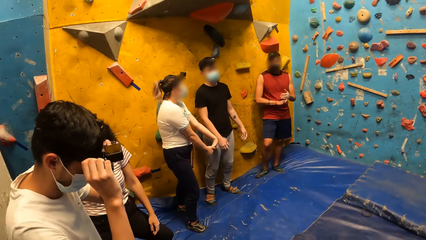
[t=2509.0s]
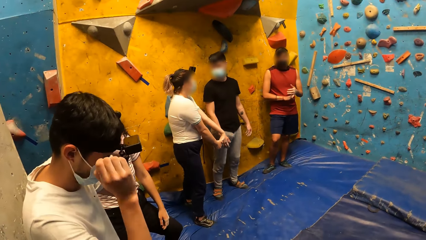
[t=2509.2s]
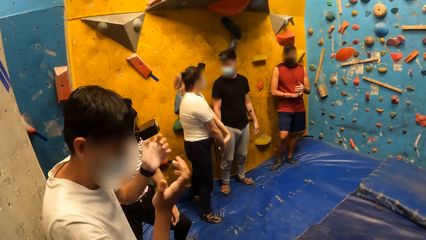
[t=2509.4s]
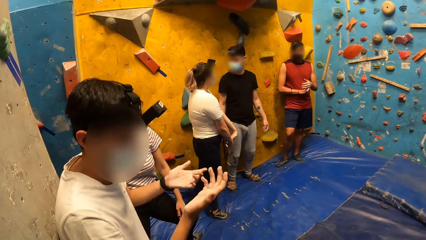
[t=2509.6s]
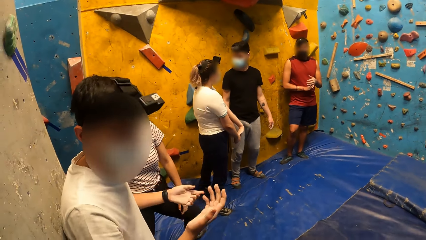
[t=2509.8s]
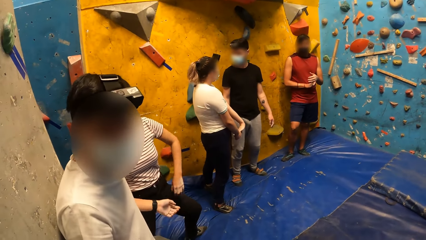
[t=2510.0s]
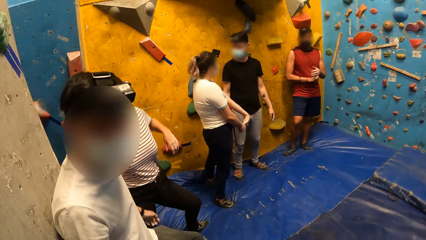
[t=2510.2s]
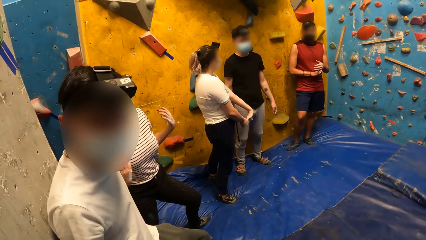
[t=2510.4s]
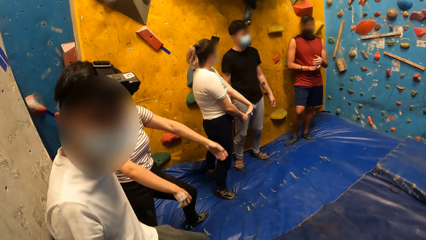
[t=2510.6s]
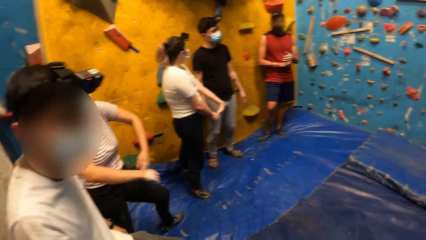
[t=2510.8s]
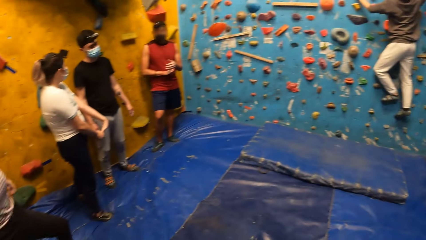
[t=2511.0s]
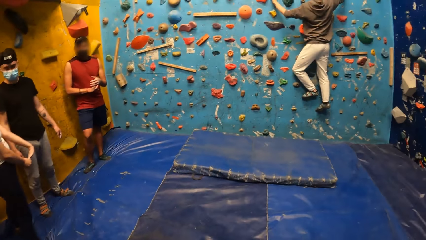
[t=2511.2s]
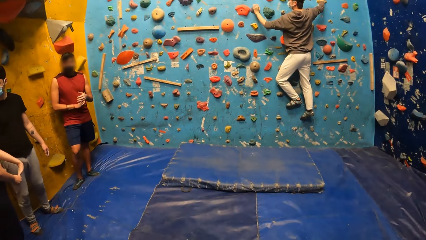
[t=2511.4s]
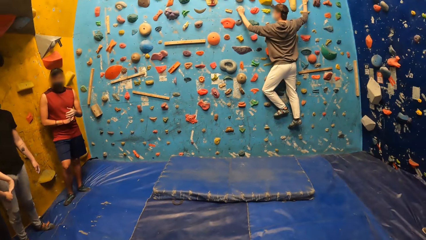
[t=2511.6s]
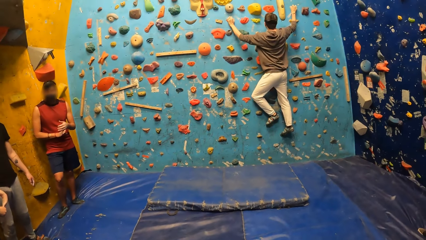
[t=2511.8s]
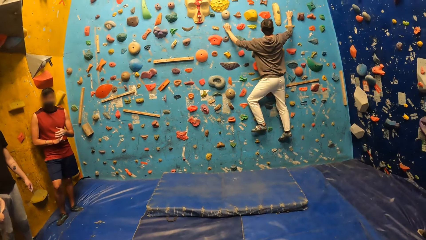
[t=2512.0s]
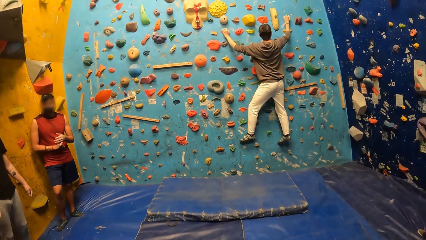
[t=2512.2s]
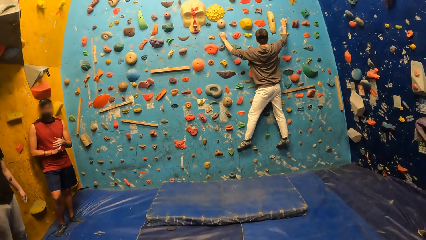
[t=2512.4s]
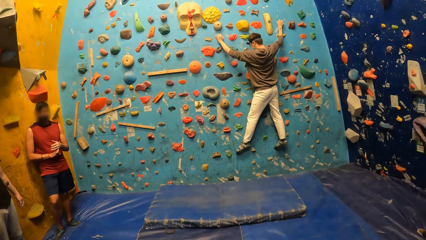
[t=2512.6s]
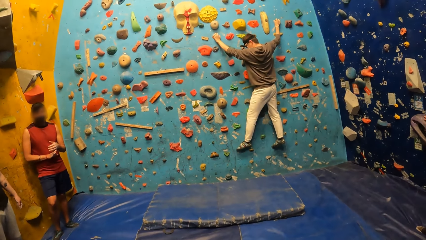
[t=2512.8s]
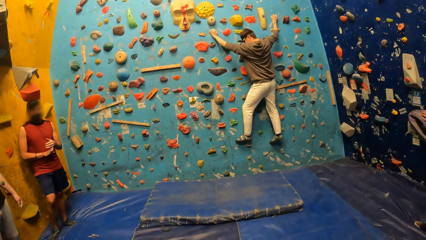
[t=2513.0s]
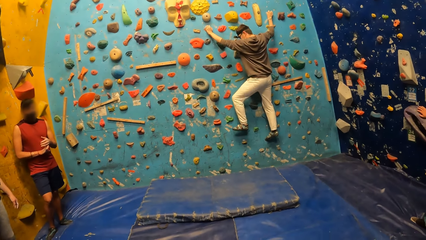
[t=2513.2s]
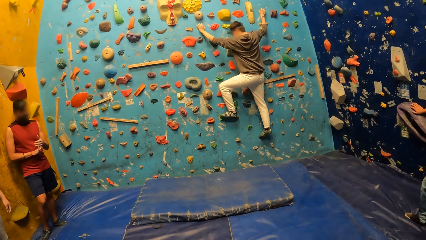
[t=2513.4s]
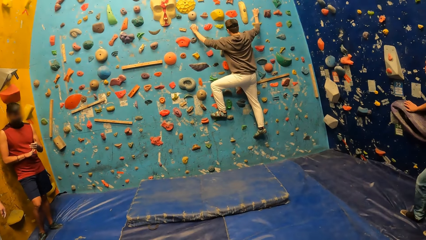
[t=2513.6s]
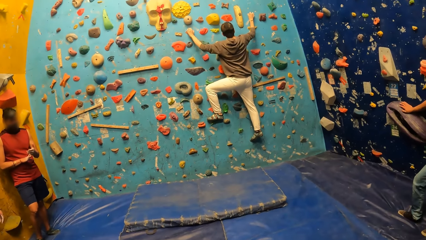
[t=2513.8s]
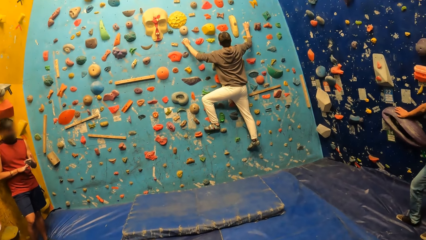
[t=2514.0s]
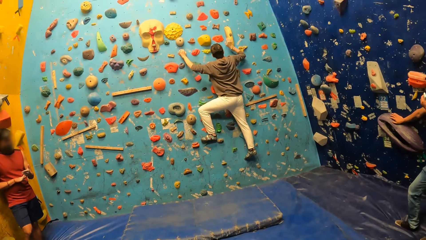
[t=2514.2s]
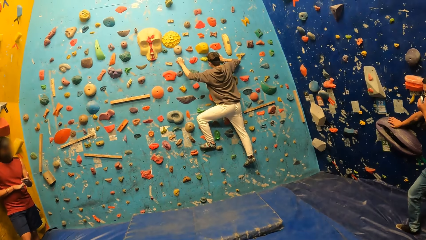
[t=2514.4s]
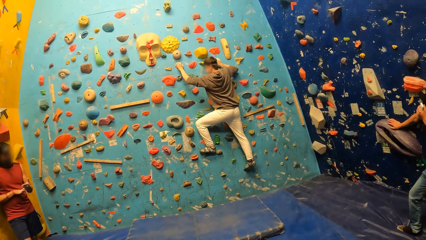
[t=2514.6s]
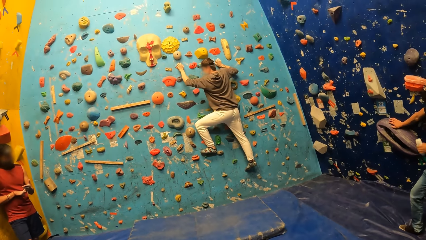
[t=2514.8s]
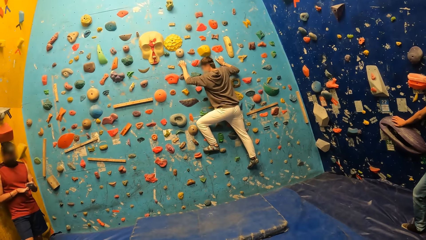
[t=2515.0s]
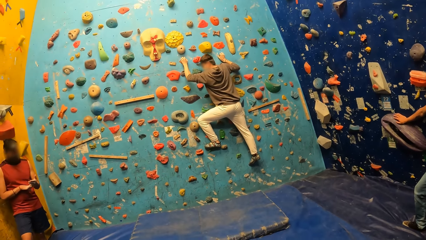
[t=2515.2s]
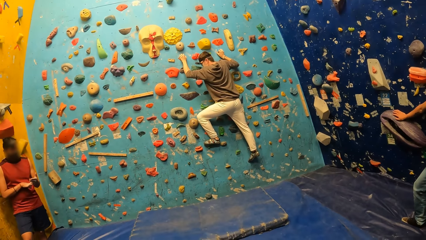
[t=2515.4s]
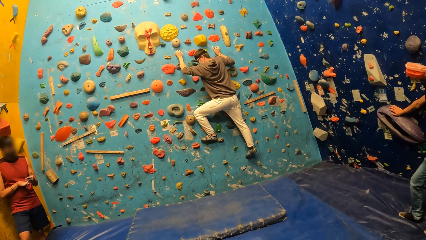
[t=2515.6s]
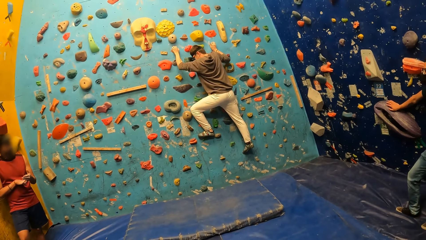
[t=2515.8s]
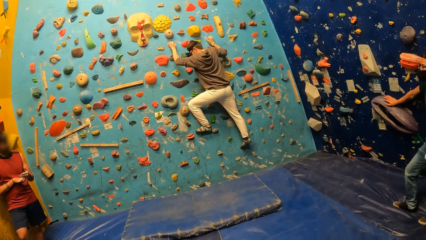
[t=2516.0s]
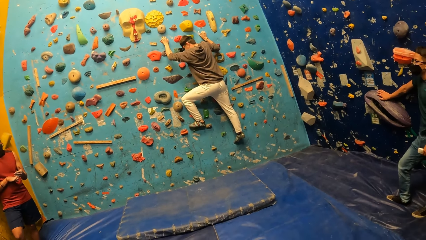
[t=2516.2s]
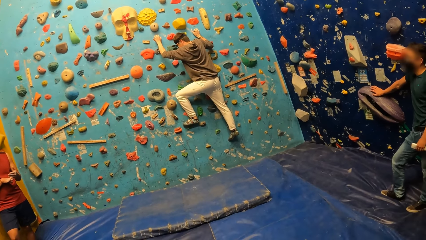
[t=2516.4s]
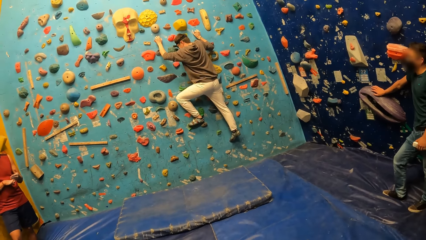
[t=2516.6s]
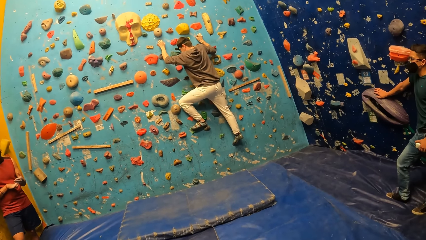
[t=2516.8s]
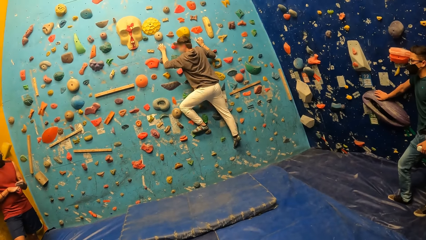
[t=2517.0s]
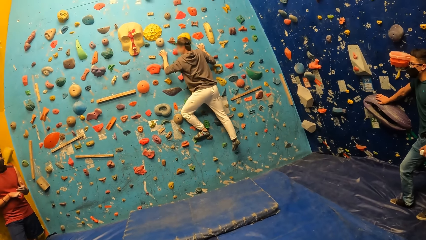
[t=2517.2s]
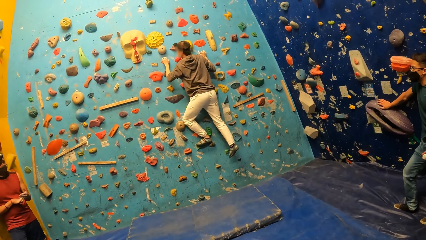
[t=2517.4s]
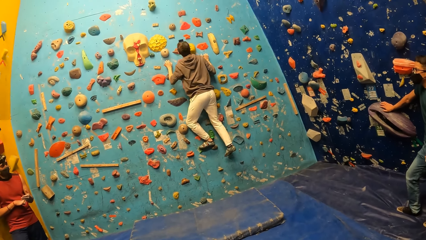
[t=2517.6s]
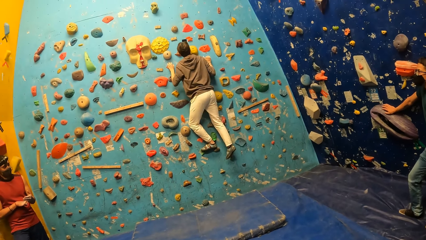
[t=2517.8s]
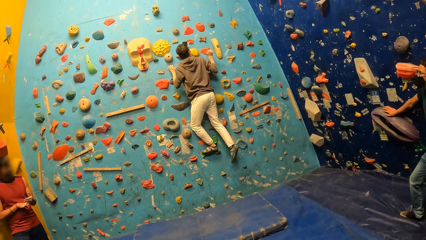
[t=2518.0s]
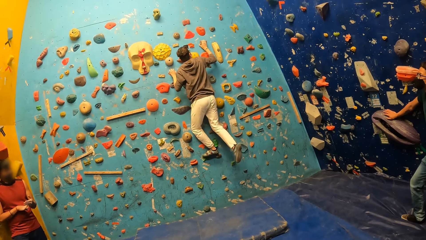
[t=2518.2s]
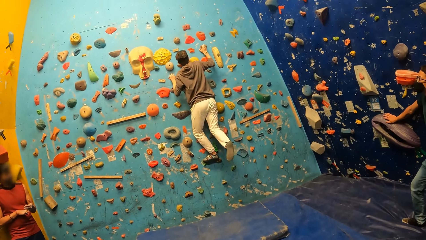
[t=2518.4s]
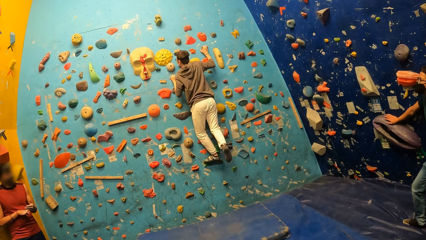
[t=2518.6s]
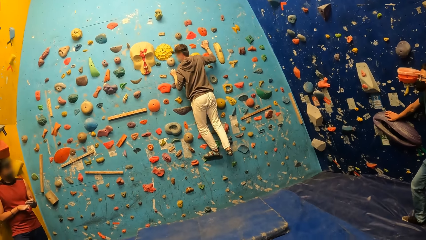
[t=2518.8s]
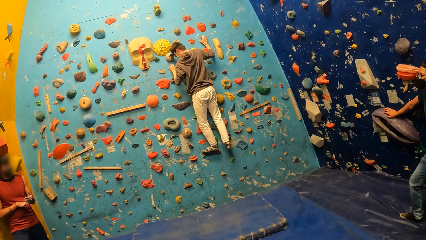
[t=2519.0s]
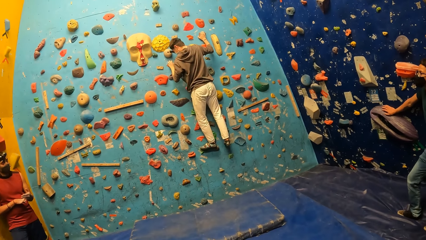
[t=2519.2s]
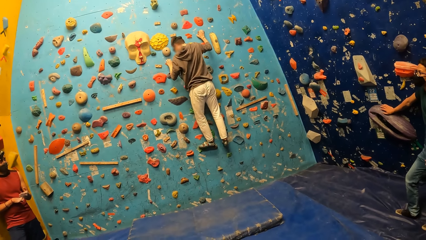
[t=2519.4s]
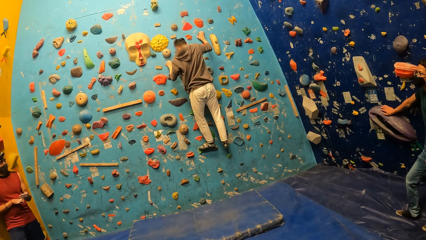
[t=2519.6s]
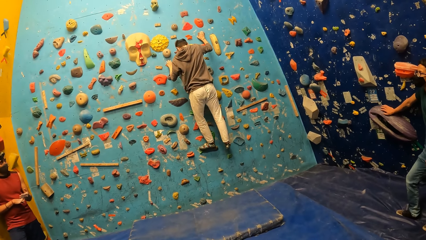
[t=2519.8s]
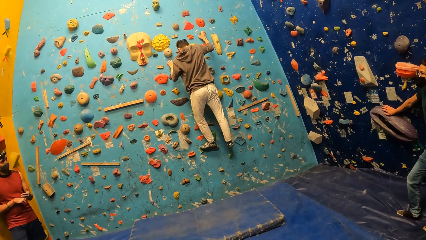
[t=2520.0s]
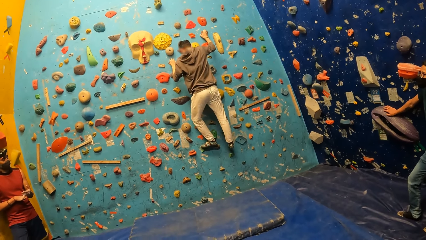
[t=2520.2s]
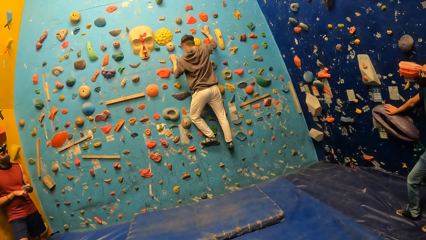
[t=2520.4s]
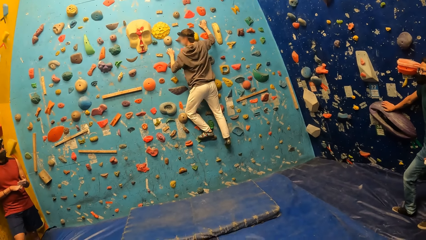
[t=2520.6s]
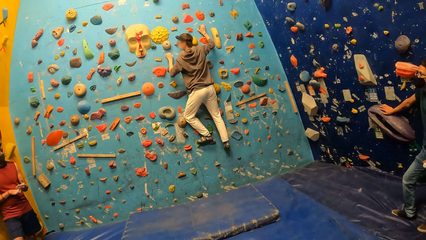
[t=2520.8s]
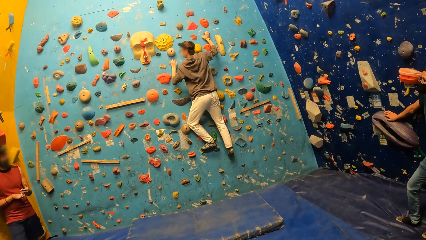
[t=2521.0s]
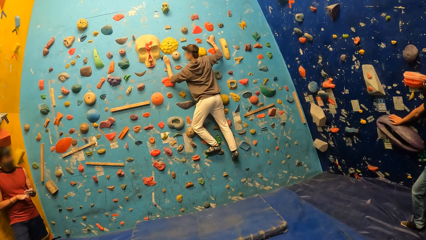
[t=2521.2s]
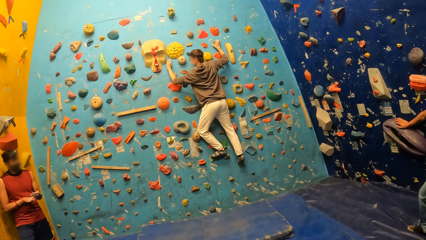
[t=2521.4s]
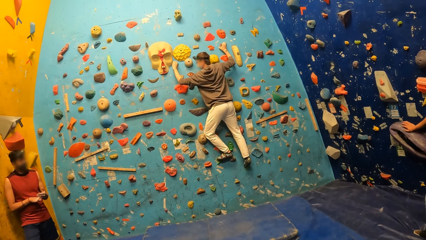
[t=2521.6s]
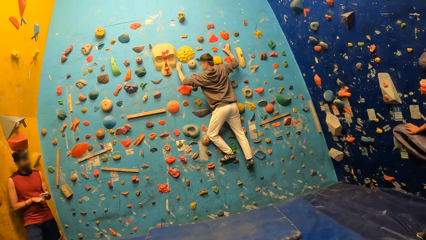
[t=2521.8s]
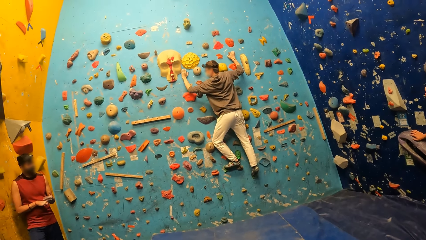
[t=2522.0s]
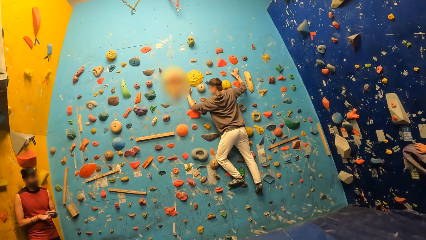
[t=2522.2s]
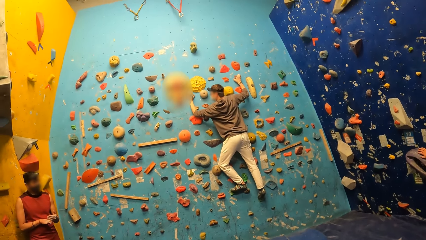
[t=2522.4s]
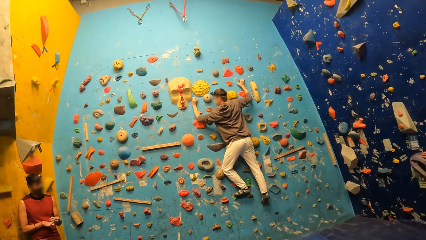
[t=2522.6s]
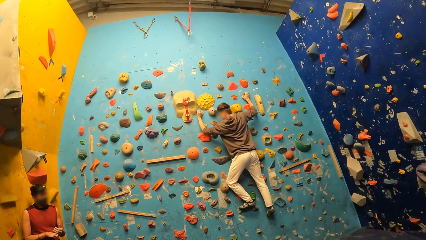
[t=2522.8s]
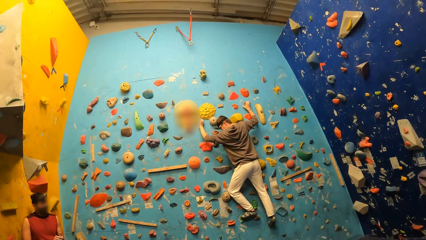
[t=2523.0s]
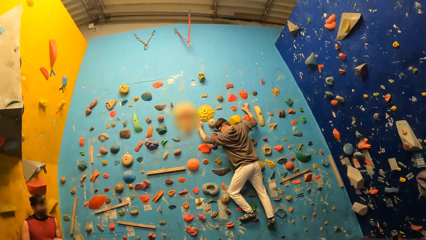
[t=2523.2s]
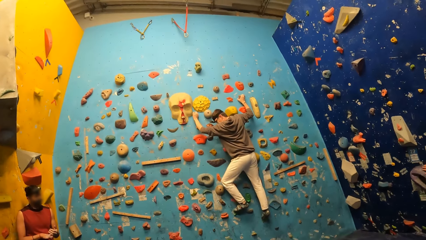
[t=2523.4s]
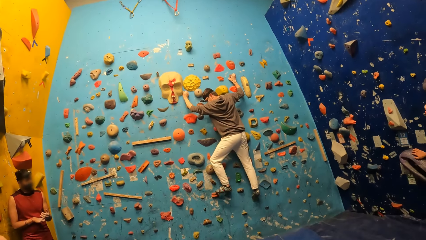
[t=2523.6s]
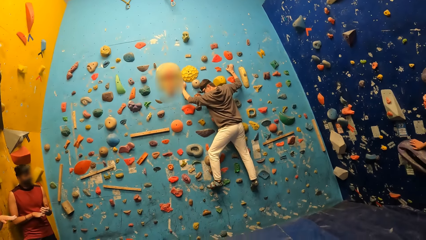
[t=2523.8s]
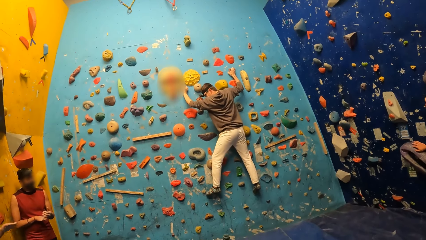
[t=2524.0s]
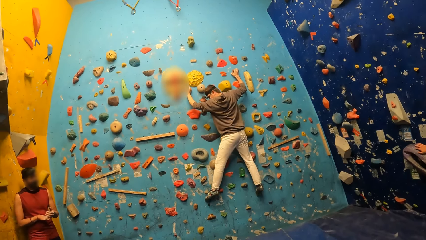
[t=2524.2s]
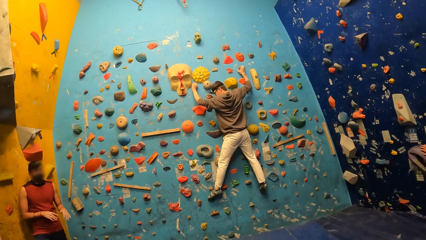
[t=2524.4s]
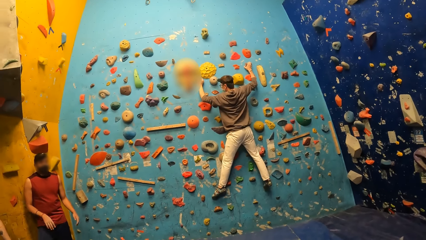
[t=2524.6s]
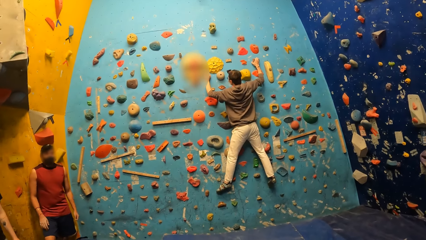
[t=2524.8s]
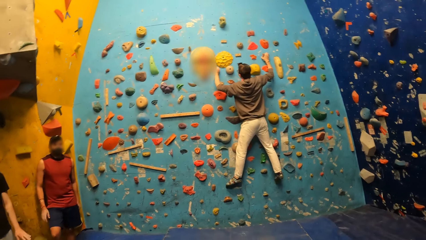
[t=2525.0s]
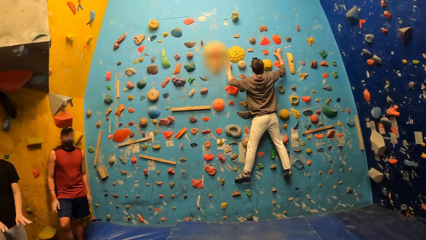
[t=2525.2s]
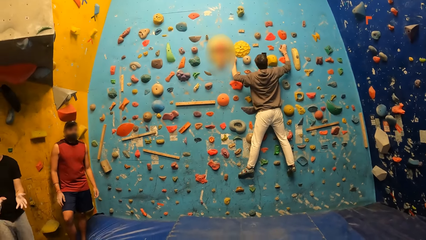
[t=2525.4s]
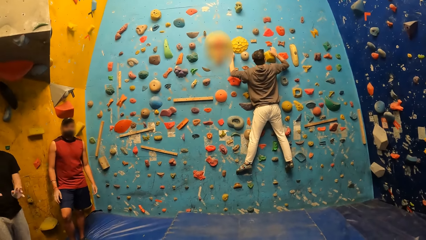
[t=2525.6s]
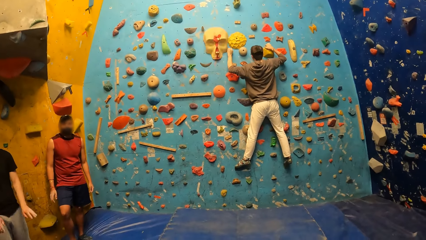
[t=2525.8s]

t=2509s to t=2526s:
A man adjusts the camera on his head. A woman moves her hands. Another man climbs the bouldering wall.
